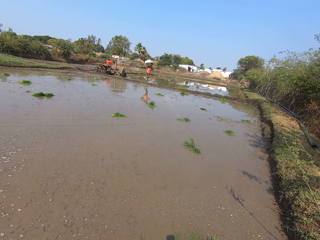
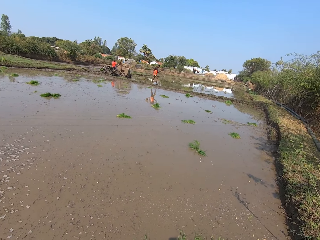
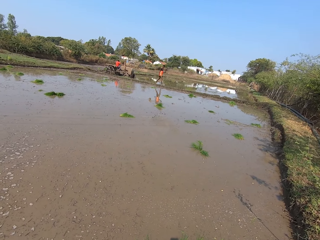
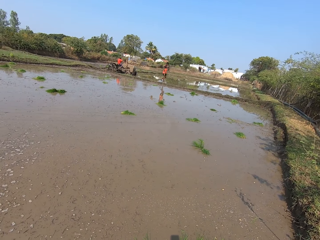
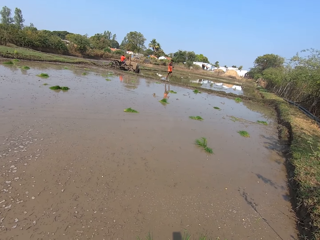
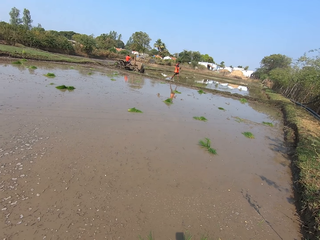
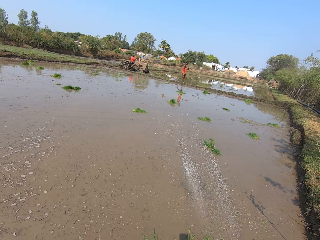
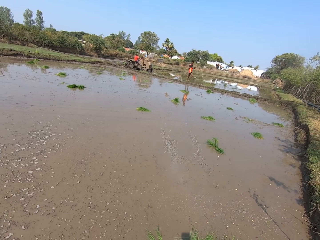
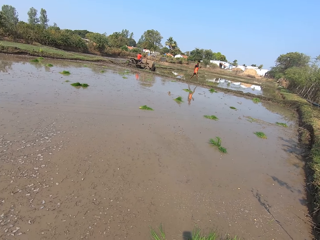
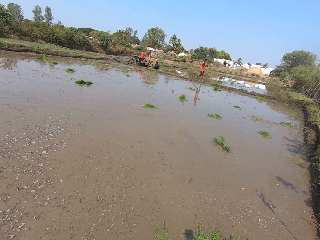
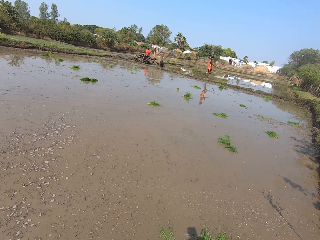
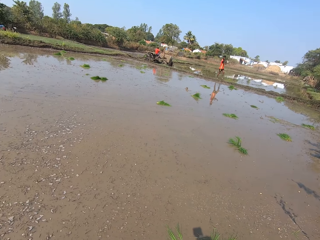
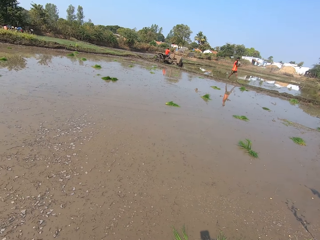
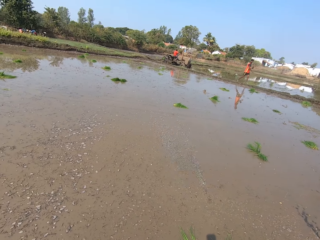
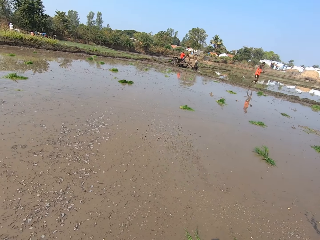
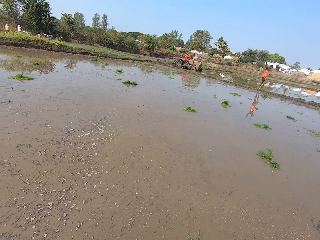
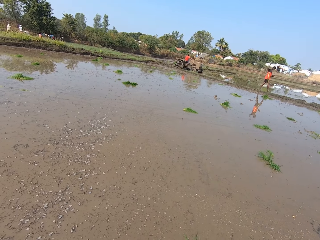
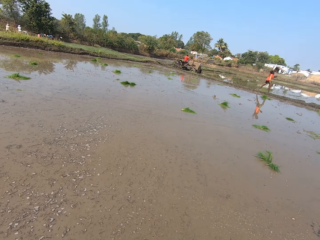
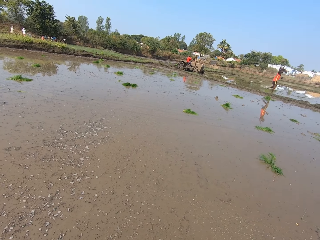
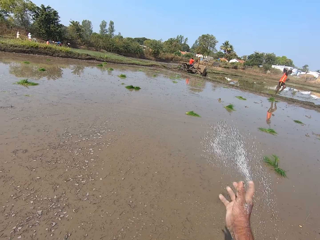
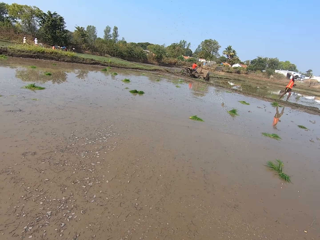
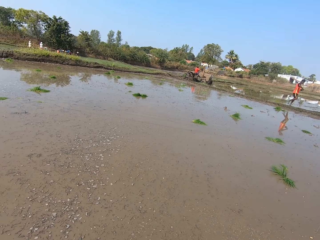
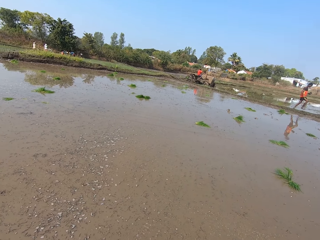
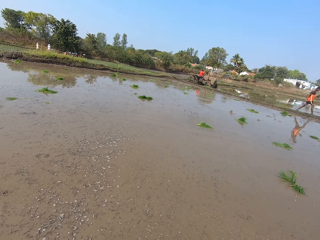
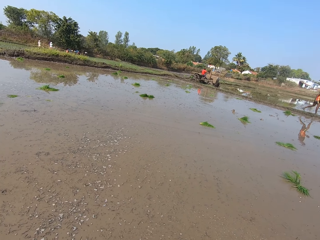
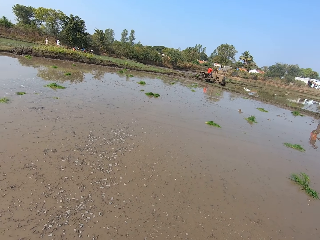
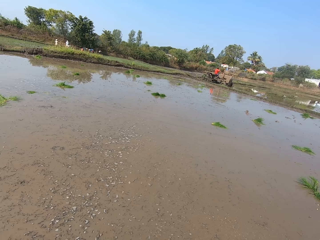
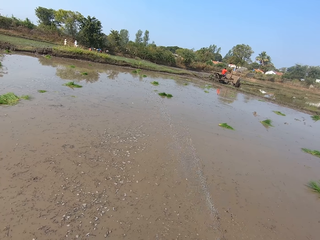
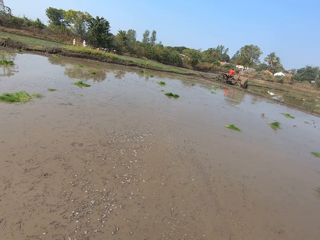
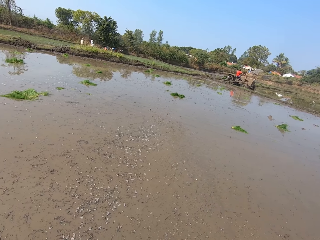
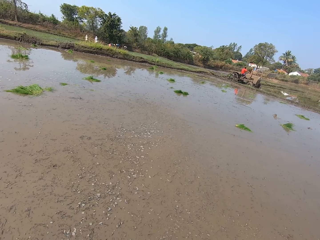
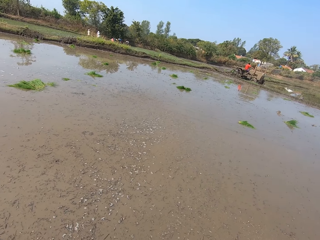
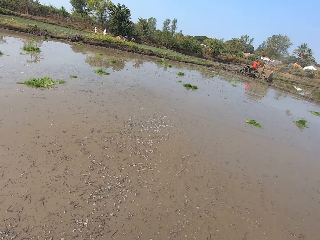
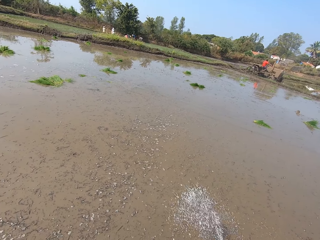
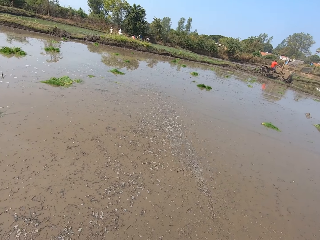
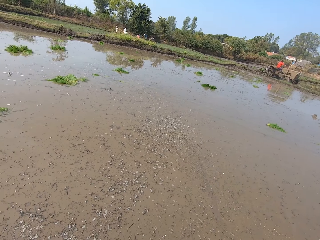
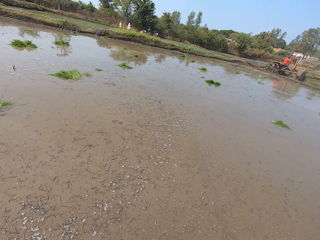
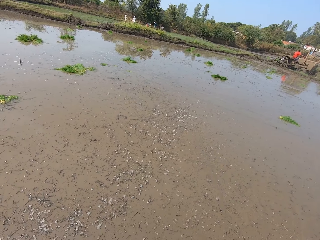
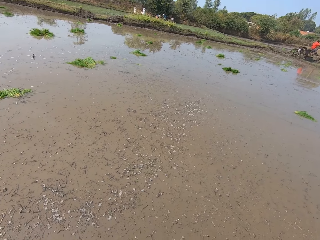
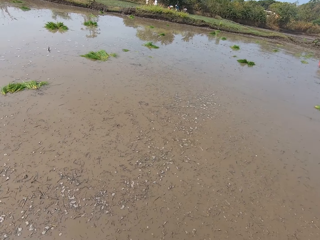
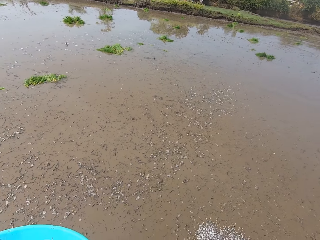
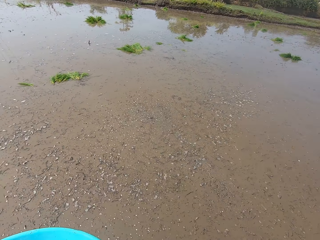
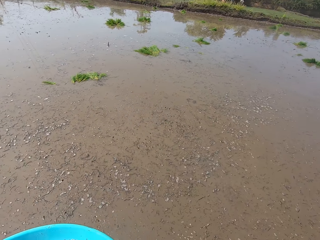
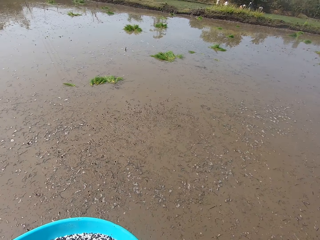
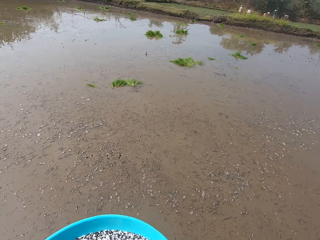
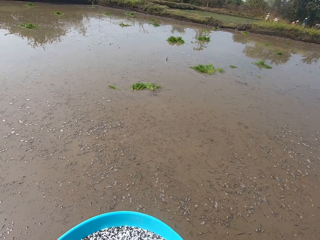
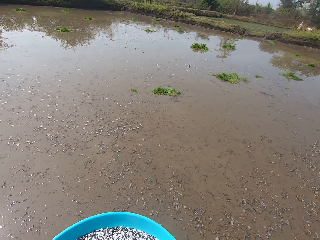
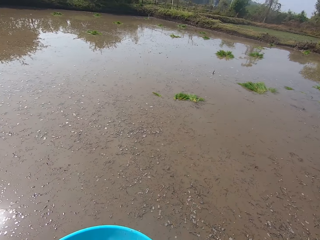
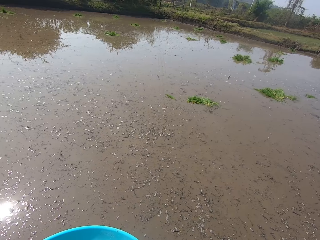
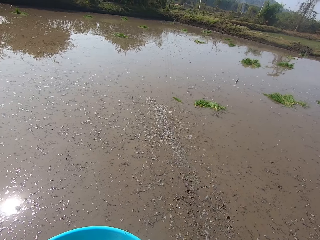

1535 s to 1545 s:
The camera wearer sprays some fertilizer in the river with his right hand. He does this repeatedly.

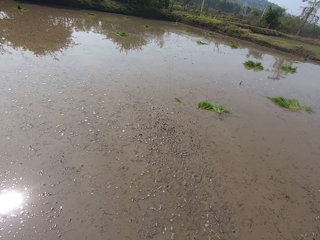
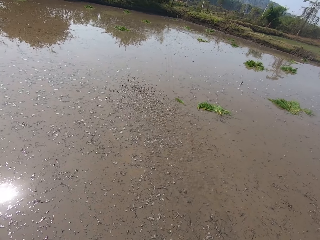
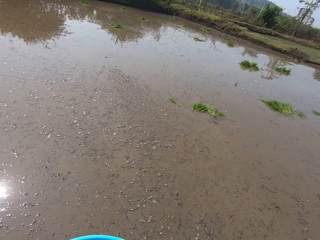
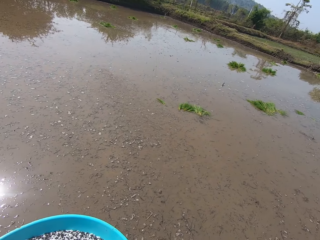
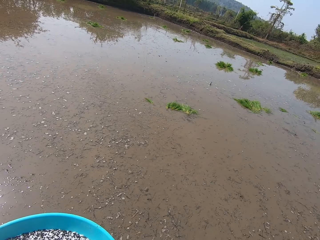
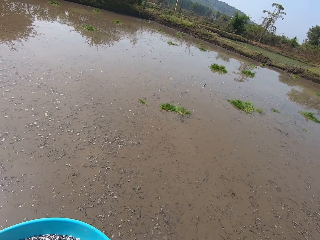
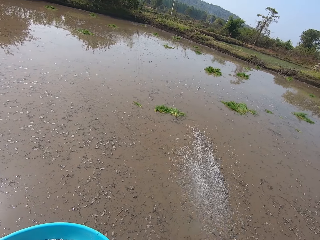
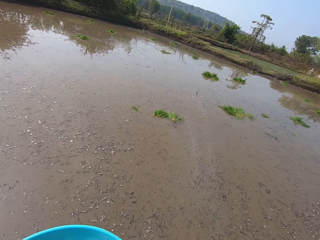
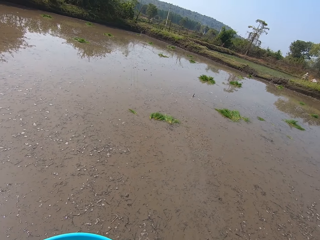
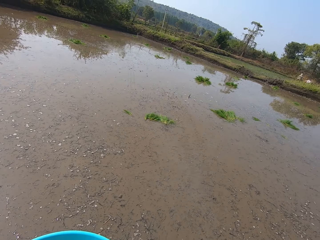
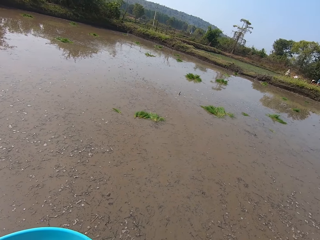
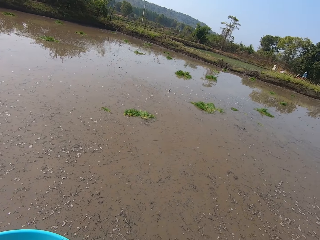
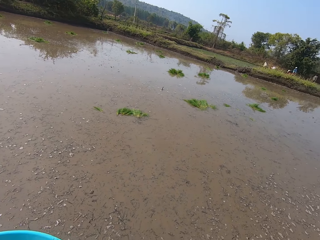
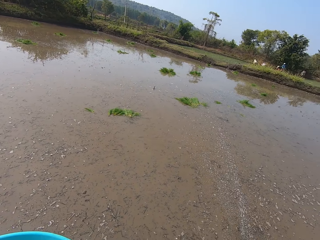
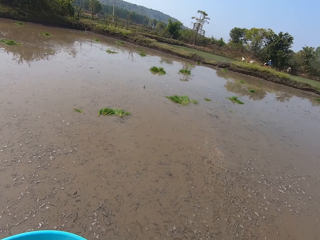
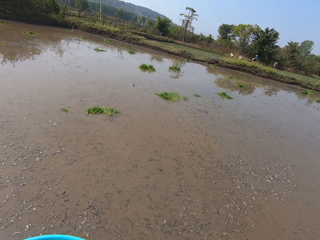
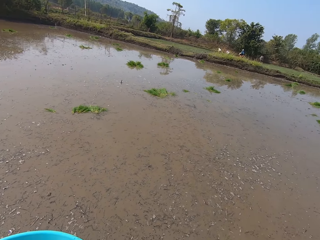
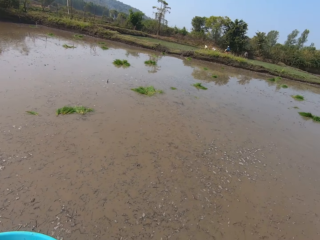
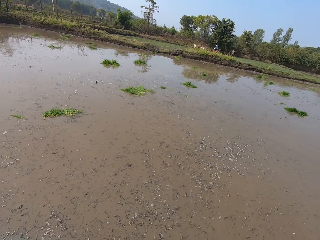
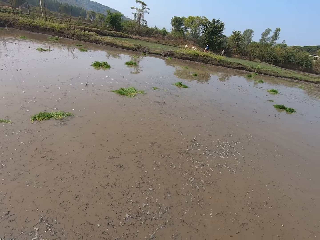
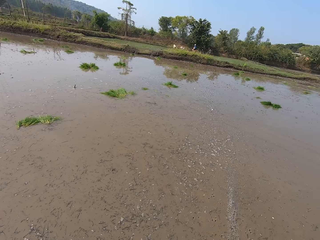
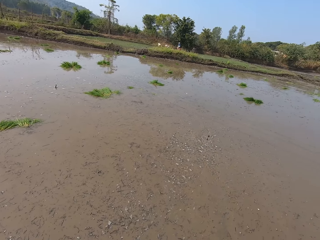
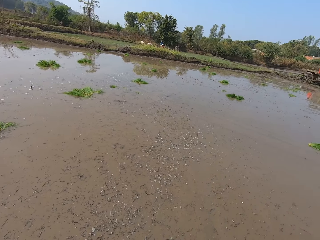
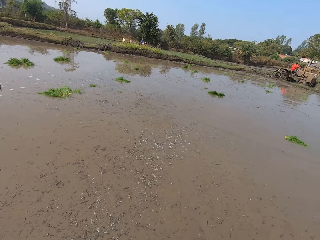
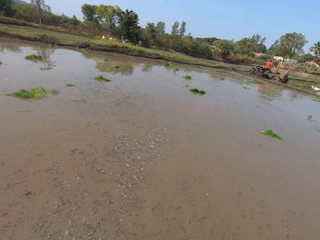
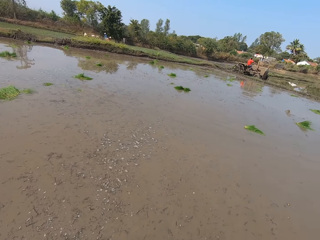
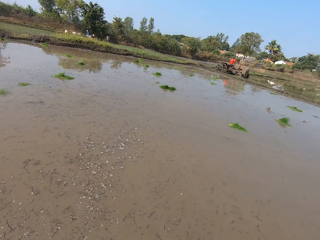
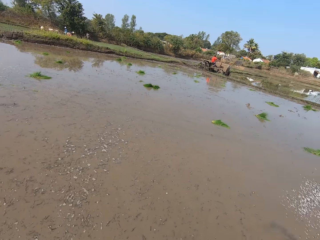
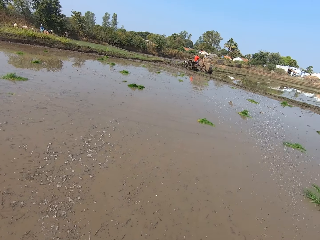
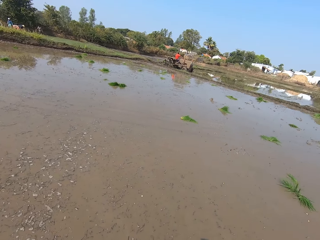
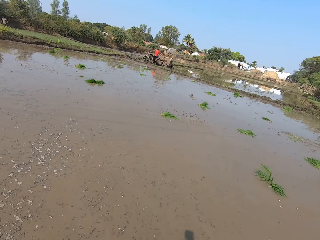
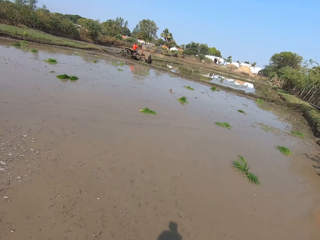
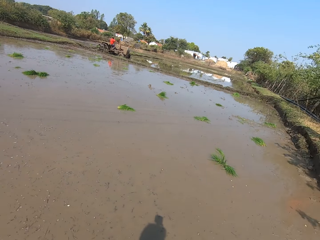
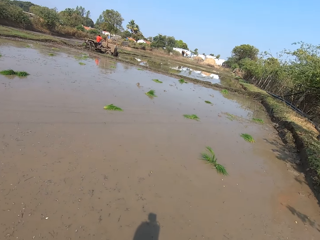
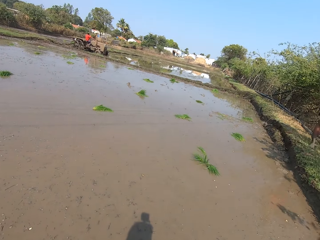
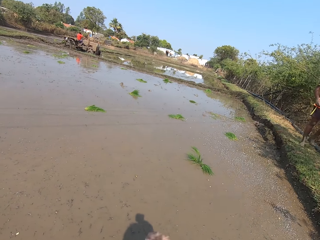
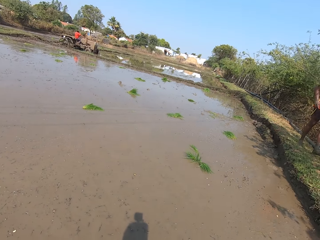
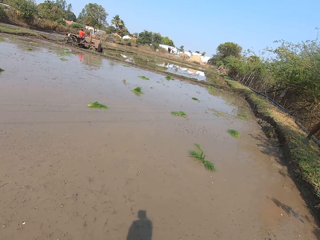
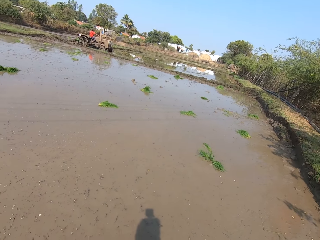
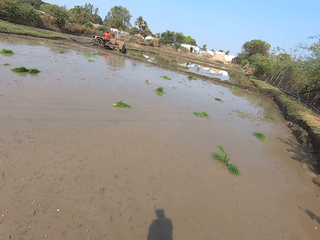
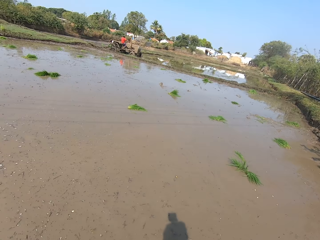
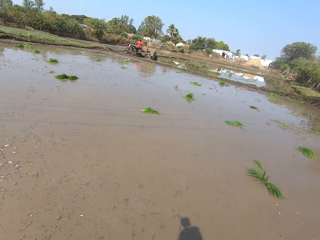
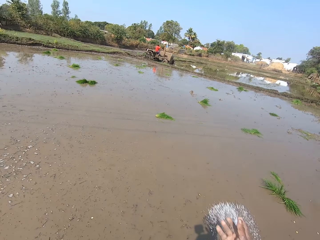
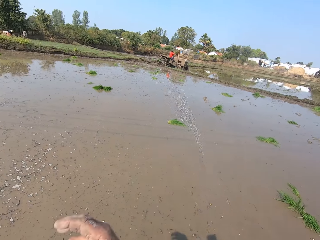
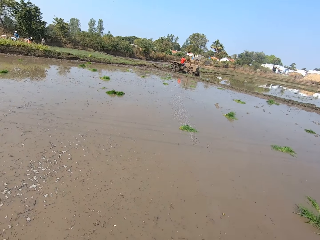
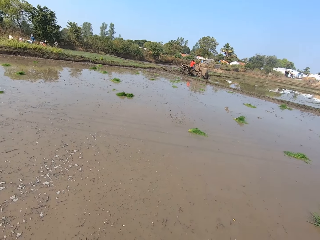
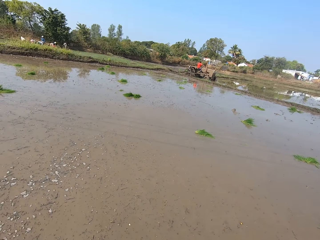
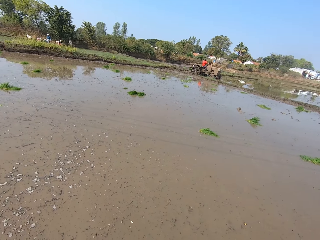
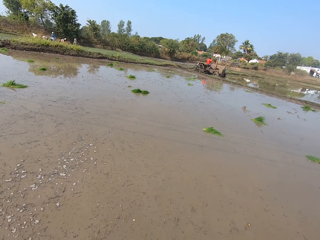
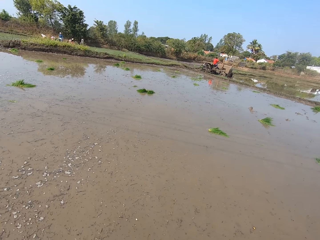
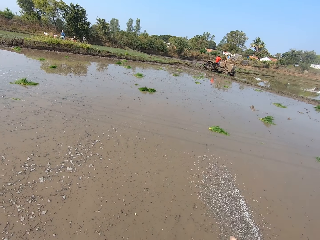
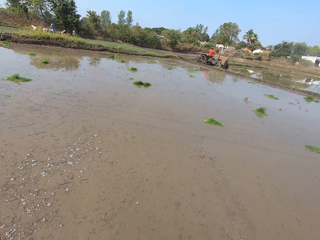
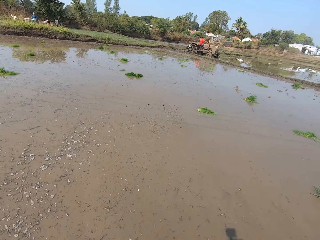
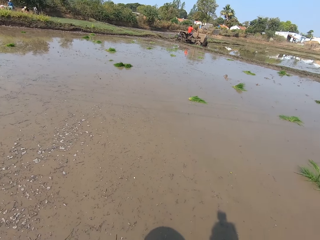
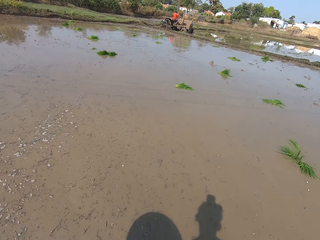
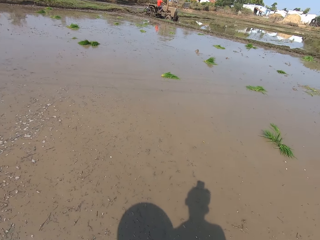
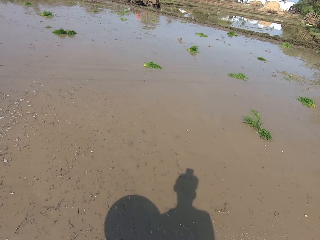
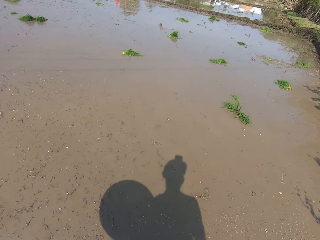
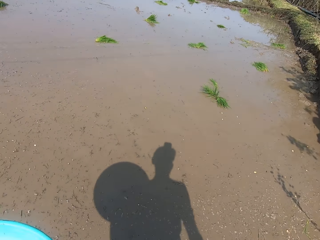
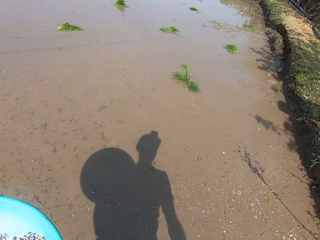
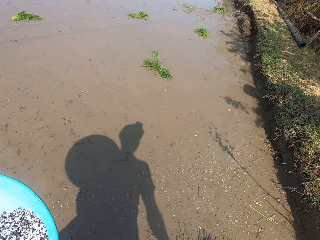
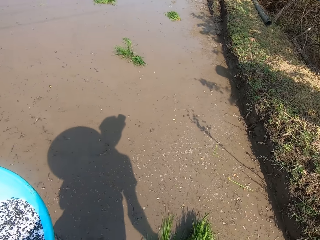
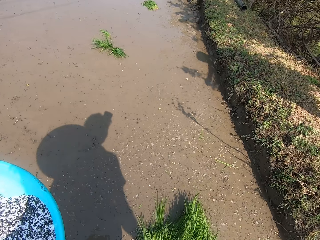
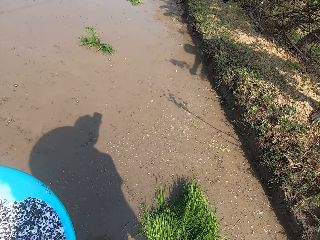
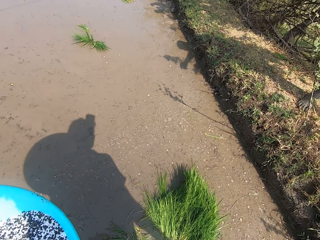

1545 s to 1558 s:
The camera wearer sprays some fertilizer in the river with his right hand. He does this repeatedly. He interacts with a man. He sprays some fertilizer in the river with his right hand. He does this again.
